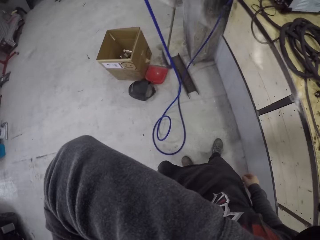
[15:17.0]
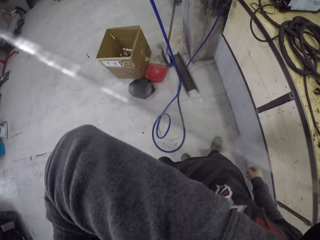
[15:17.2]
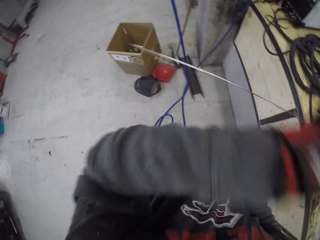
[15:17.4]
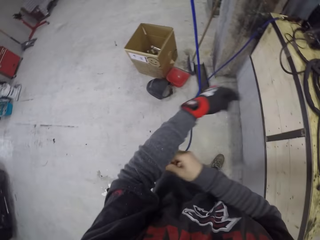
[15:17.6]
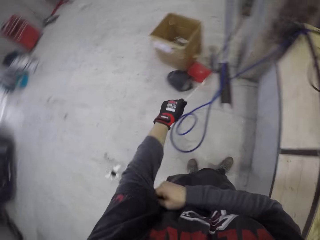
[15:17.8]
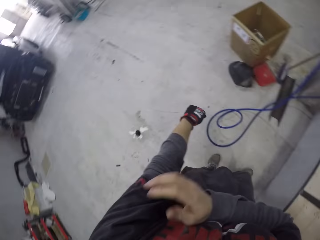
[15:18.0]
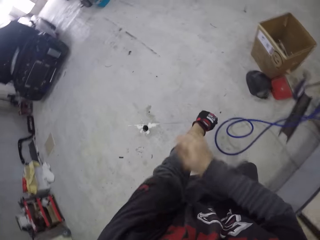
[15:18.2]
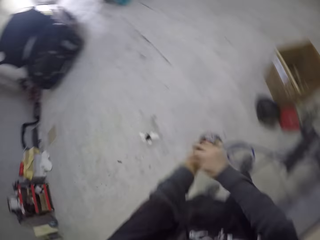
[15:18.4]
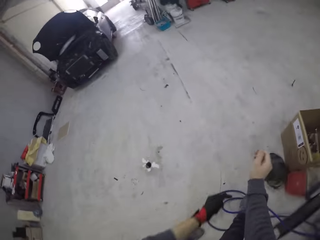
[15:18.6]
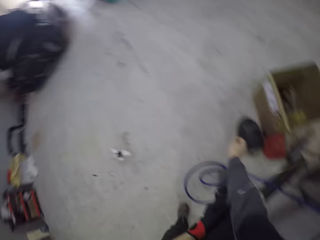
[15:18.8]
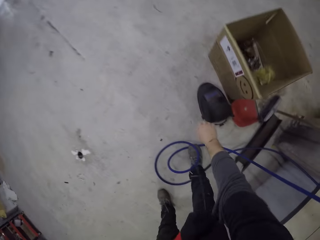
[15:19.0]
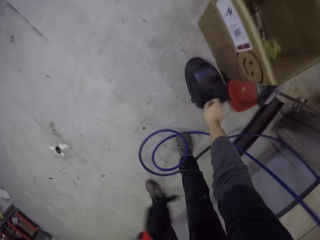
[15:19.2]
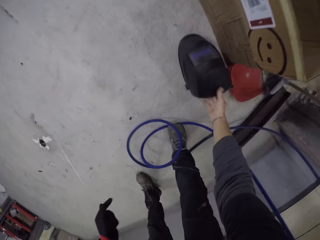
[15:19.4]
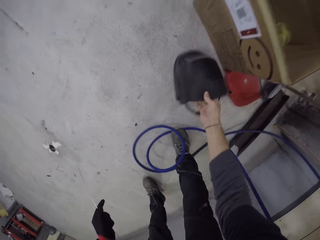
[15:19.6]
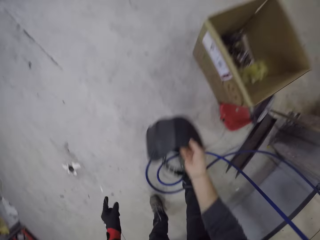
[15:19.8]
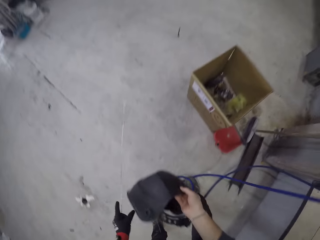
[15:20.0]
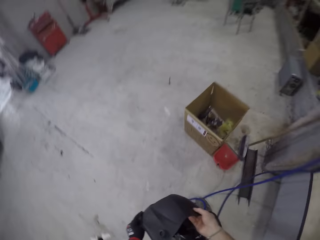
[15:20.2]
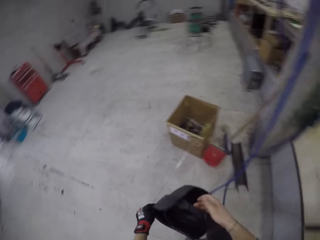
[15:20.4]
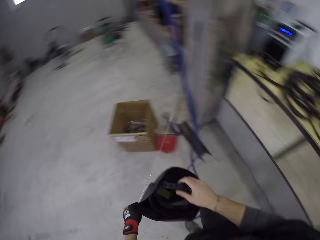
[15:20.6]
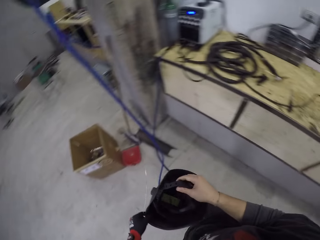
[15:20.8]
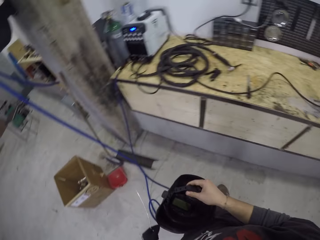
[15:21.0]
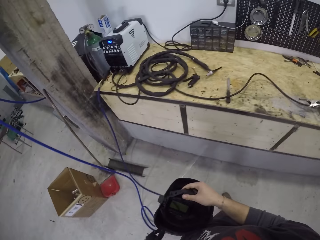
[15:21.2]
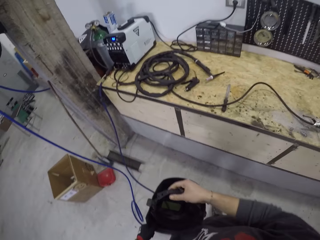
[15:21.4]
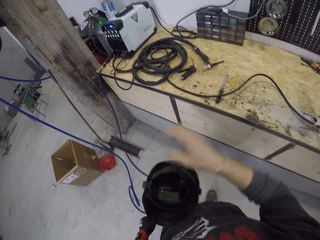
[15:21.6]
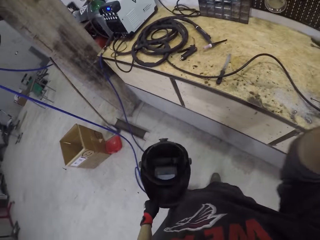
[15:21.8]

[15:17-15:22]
The camera wearer looks around the workshop. He wipes his hand in the cloth. He bends low. He picks up a welding shield from the floor with his right hand. He holds the welding shield with both hands.
